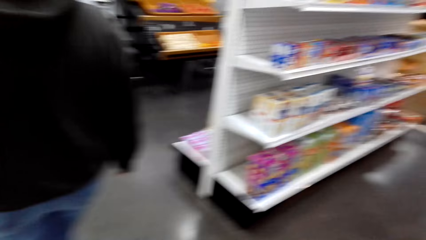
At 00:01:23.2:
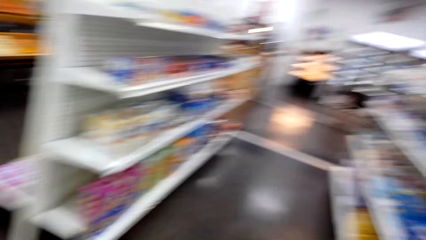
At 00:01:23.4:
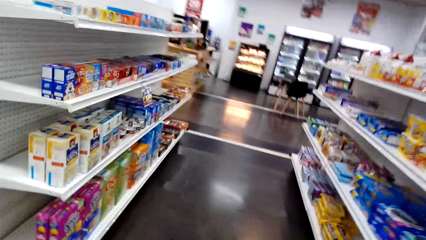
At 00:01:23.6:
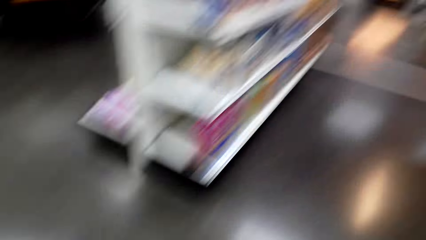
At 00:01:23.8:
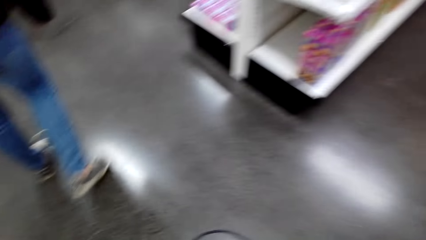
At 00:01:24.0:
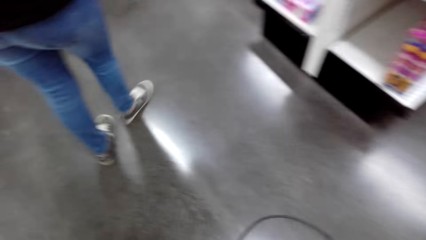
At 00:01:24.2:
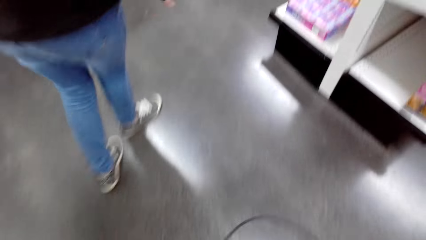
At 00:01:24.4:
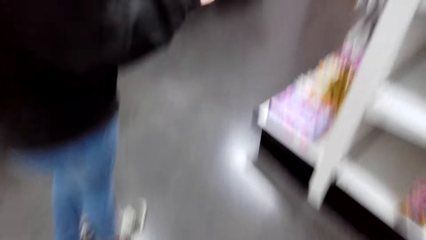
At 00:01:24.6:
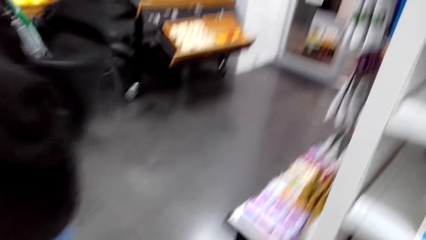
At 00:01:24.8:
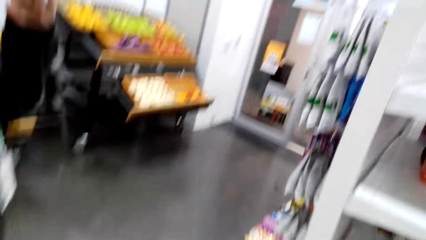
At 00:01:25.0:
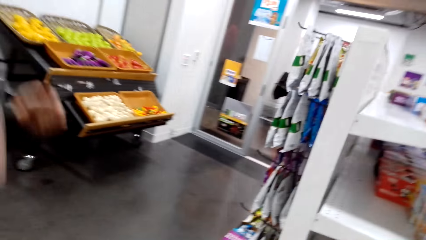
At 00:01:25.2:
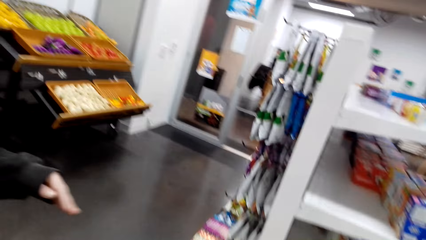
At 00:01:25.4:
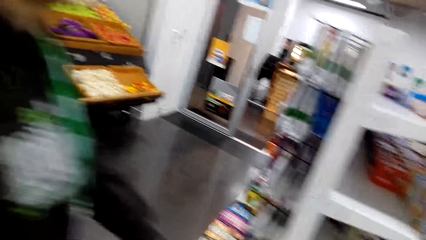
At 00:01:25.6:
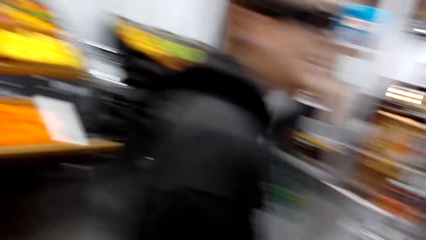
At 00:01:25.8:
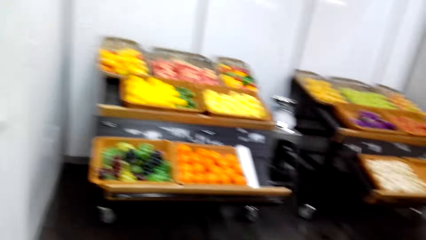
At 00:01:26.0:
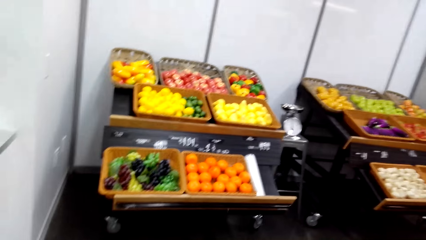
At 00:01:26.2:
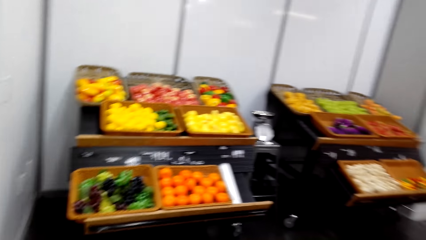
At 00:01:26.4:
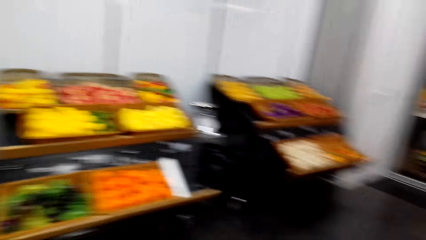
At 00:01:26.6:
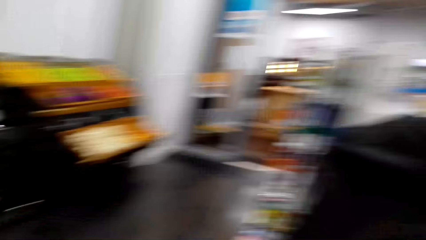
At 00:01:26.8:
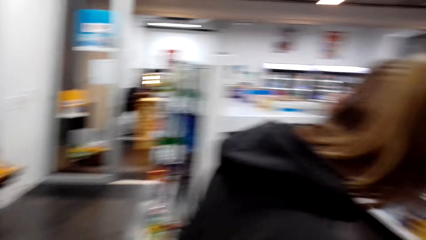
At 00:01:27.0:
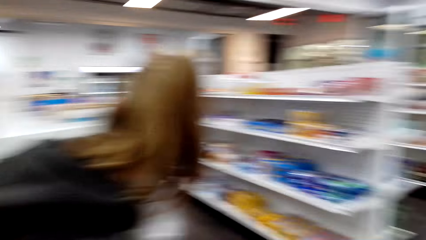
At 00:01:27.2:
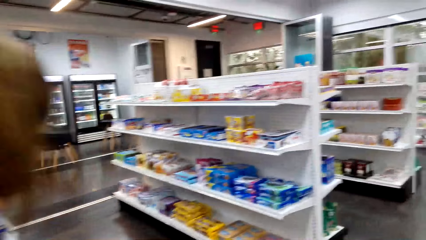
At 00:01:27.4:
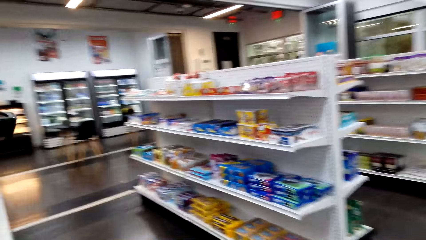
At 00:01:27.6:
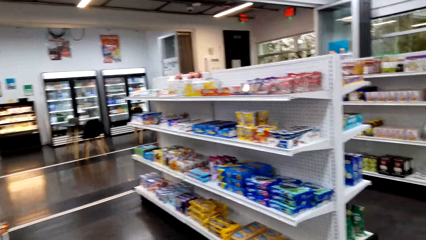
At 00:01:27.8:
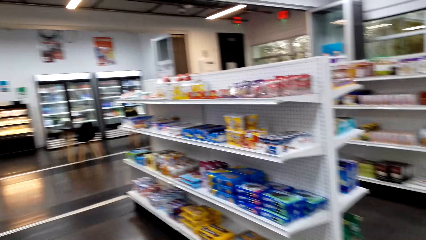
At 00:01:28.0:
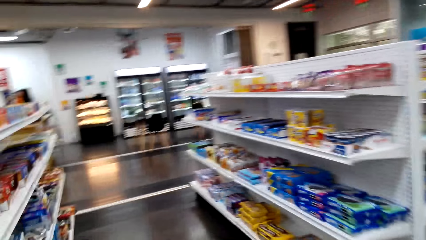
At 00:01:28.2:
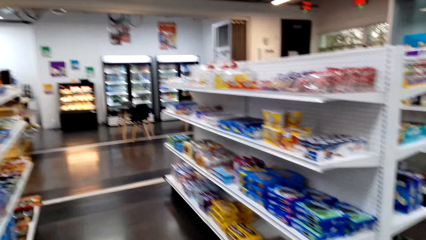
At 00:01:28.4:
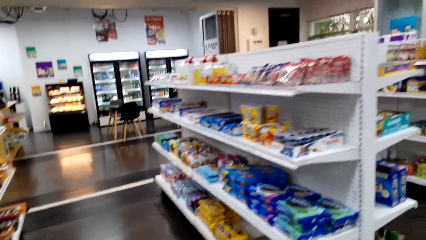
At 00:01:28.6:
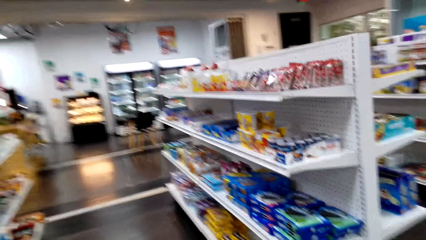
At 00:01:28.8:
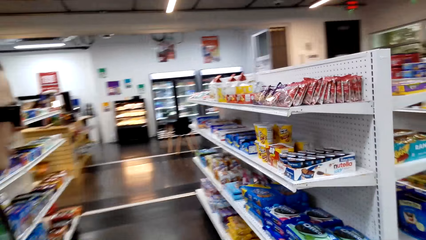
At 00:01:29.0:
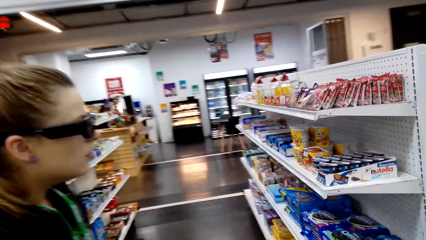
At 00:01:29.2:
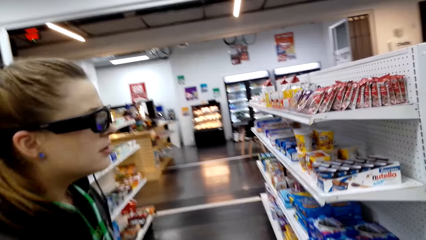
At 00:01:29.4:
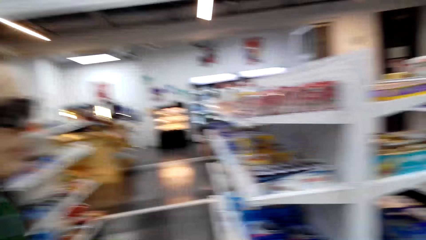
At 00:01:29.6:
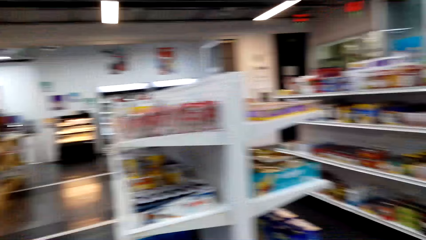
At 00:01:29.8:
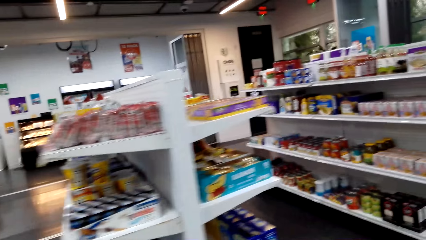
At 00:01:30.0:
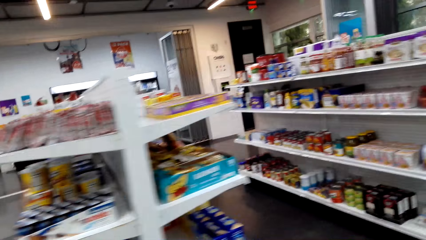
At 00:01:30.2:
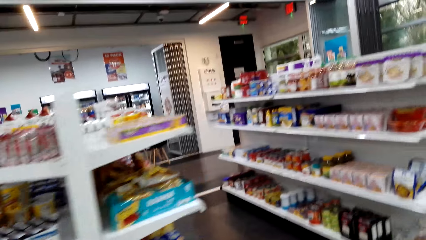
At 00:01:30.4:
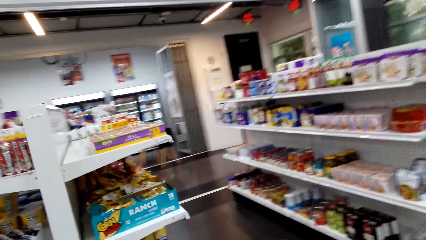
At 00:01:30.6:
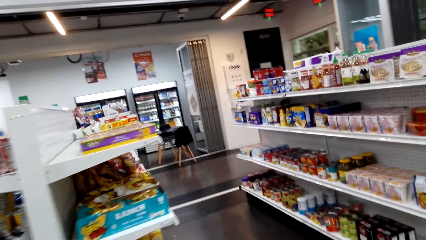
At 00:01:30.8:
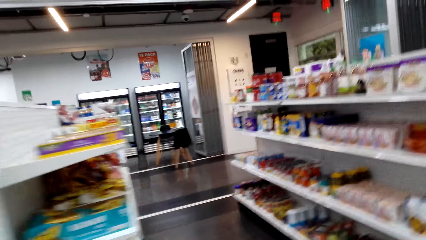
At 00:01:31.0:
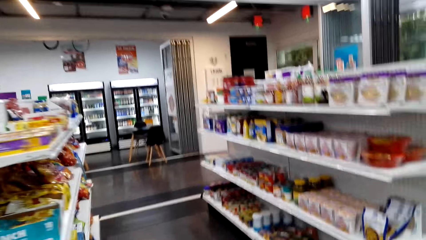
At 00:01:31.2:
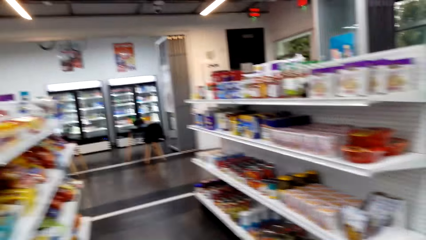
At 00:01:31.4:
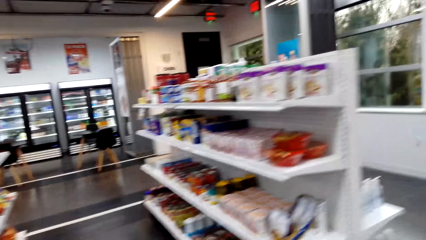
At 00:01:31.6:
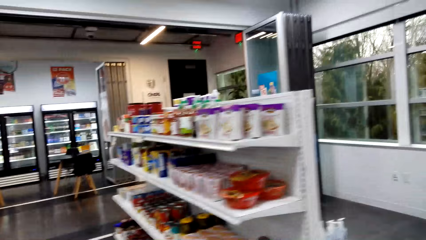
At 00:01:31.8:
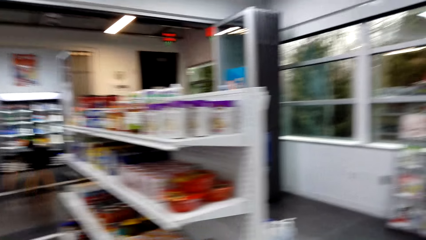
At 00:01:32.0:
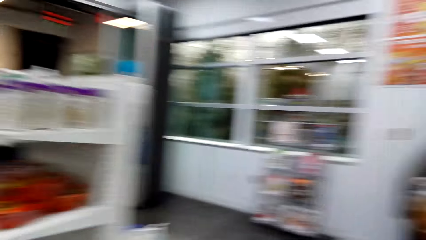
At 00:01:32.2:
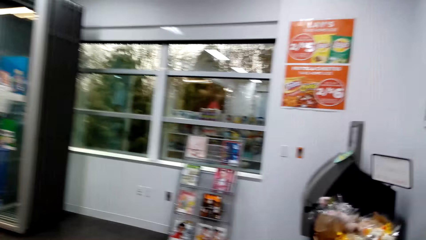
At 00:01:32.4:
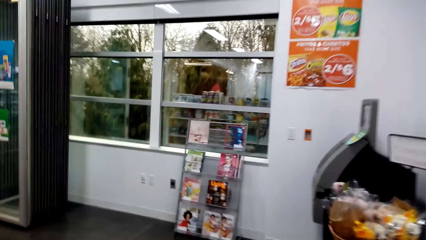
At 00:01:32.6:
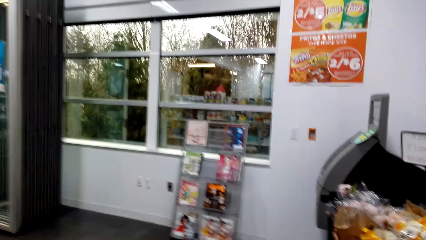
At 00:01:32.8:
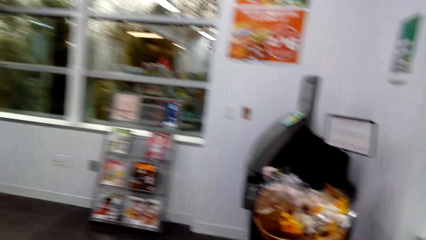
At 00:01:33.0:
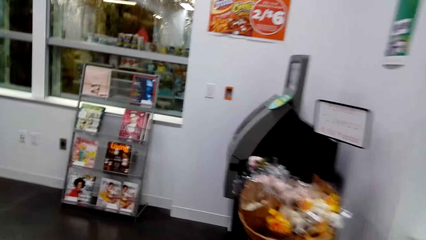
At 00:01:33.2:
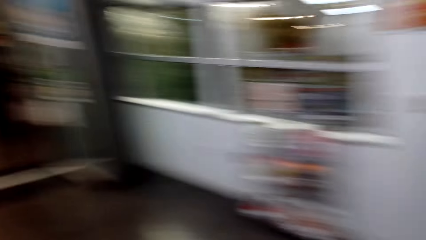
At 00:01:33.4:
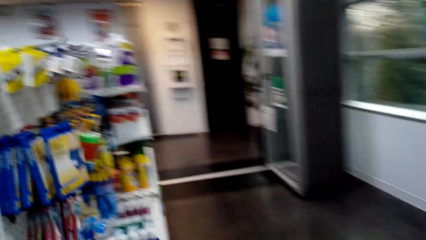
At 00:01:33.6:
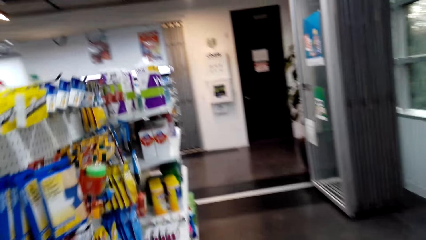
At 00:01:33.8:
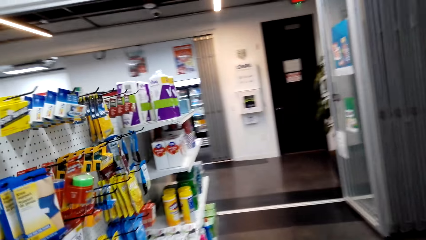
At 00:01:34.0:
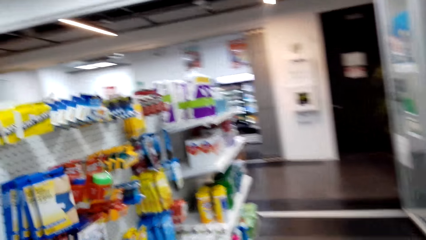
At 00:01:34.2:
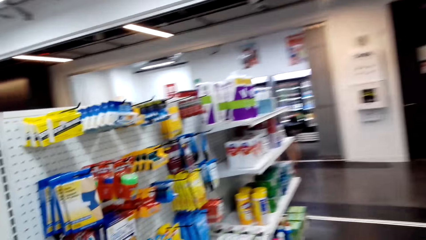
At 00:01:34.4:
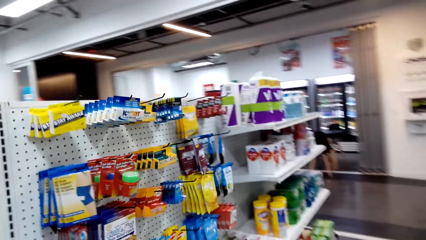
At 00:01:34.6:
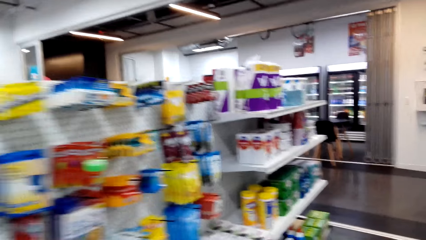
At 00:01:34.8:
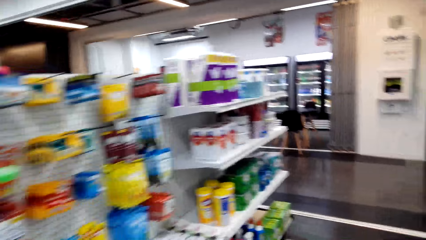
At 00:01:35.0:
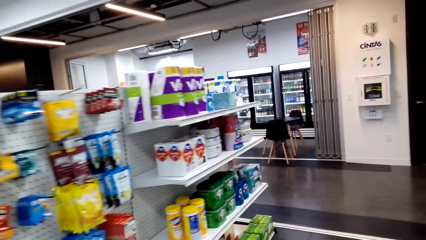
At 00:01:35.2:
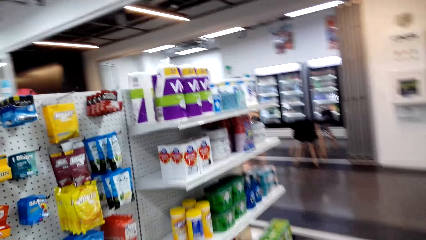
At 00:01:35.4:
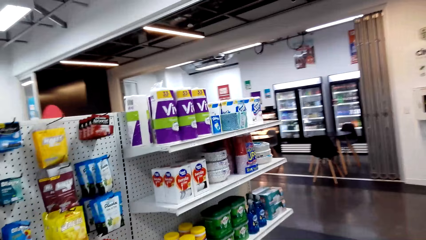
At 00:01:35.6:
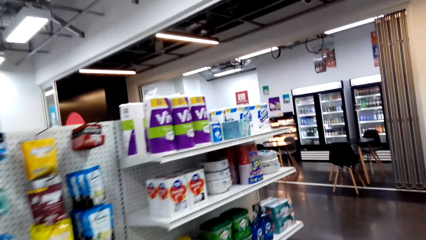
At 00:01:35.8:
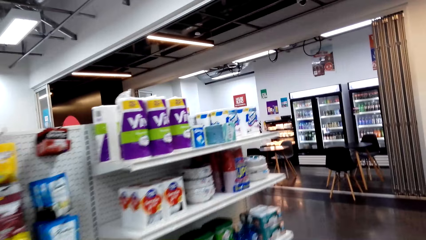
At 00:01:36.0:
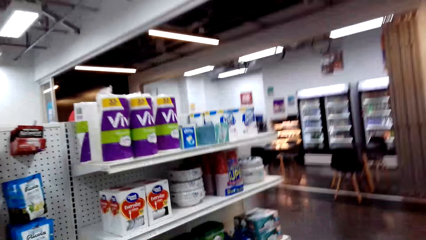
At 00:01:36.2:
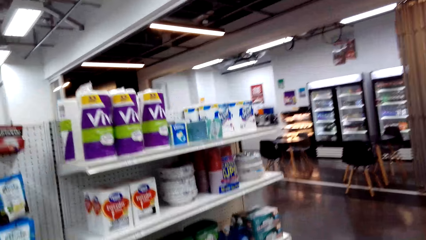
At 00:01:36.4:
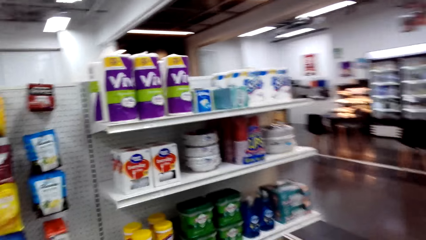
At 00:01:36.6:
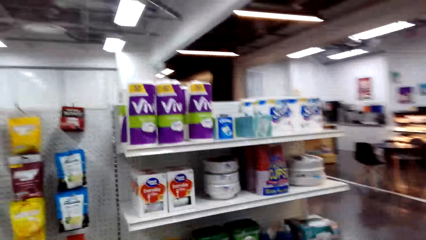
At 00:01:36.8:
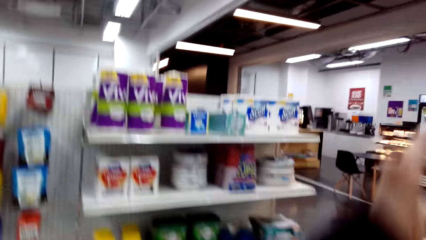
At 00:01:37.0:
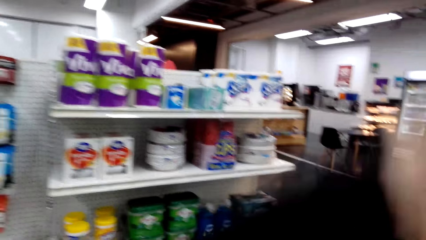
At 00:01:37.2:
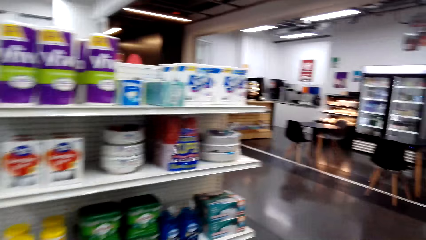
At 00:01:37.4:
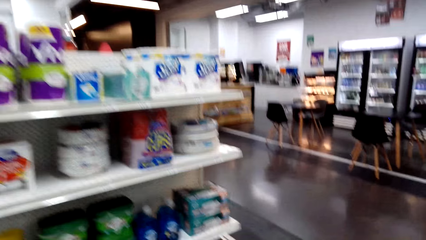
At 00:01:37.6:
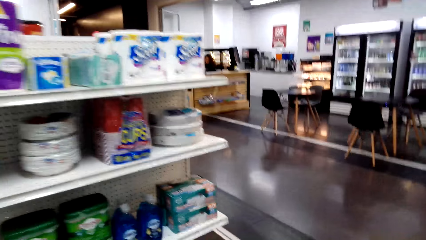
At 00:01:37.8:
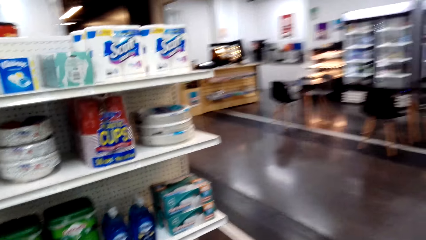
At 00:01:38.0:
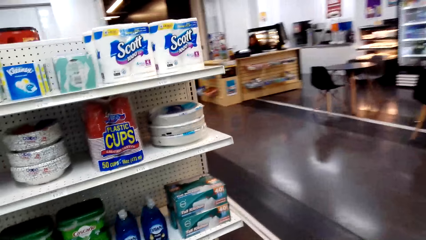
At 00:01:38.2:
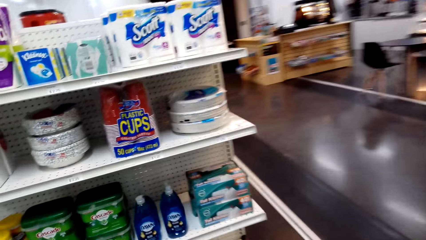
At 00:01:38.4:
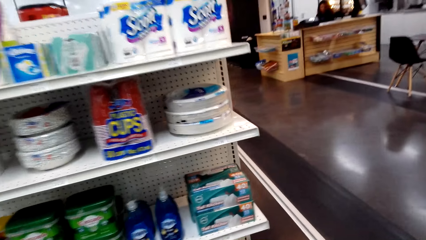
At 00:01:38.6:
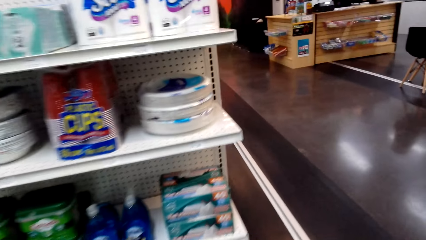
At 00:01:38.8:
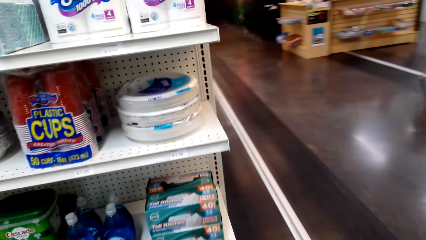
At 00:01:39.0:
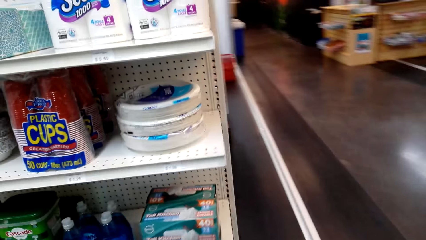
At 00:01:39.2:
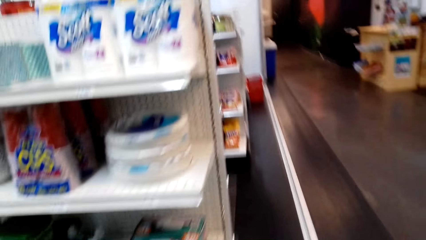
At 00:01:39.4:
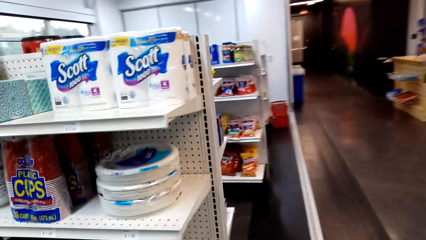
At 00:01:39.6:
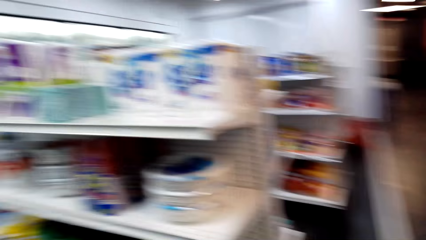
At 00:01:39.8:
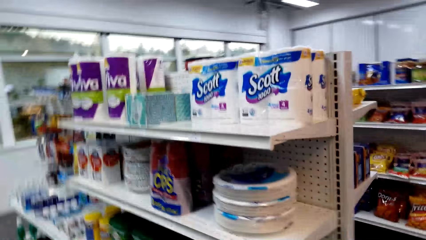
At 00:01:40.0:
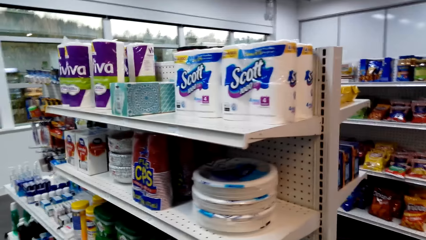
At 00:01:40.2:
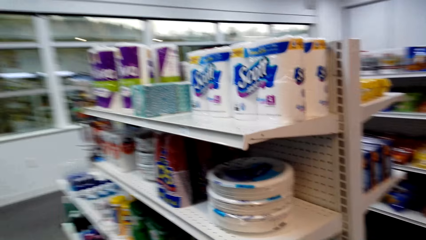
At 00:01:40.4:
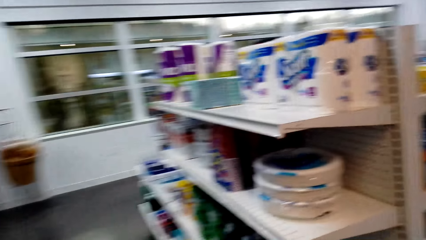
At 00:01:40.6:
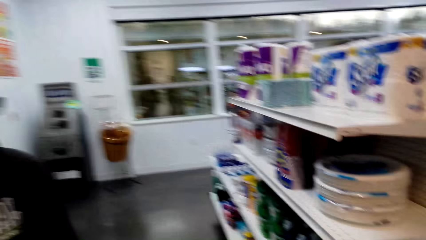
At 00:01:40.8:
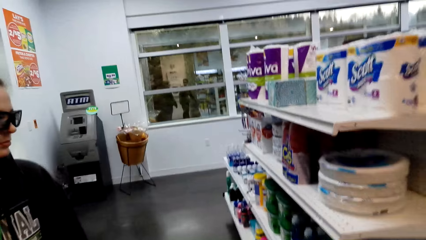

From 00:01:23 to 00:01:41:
A person sways a hand. The camera wearer looks around. They converse with the person. They walk in a supermarket. They check items on a shelf. They sway a hand. They check items on the shelf. They walk in the mall.
